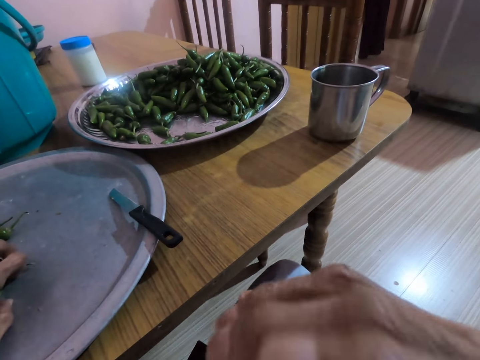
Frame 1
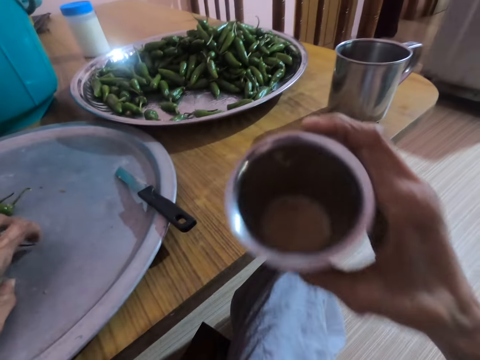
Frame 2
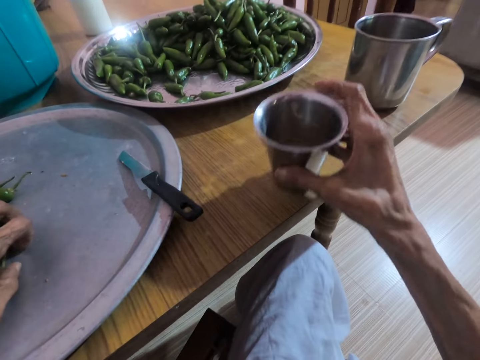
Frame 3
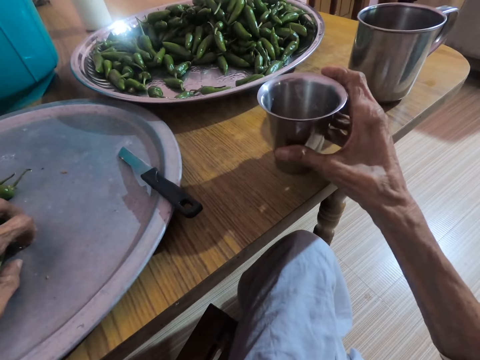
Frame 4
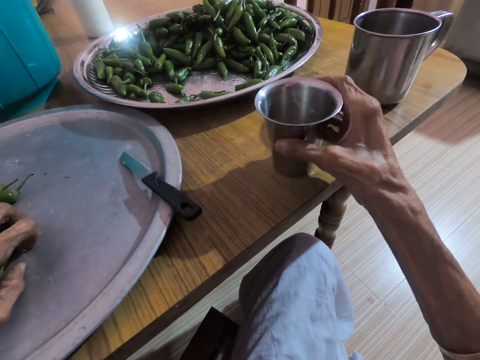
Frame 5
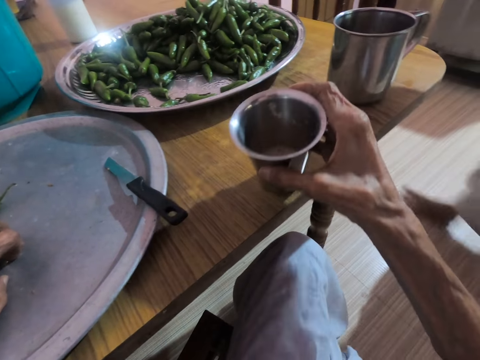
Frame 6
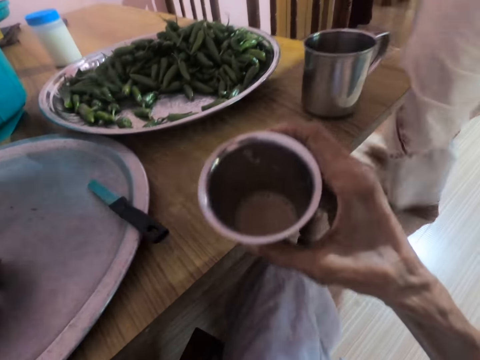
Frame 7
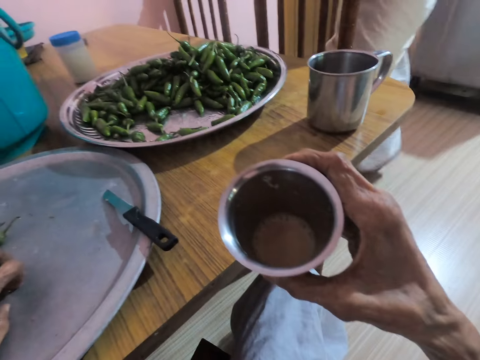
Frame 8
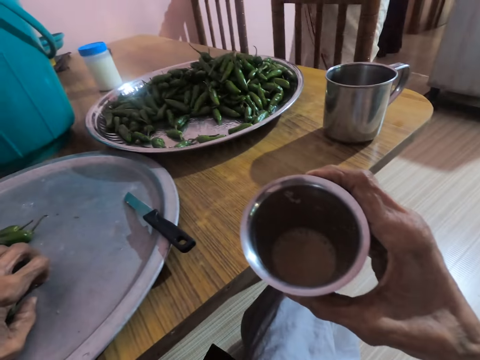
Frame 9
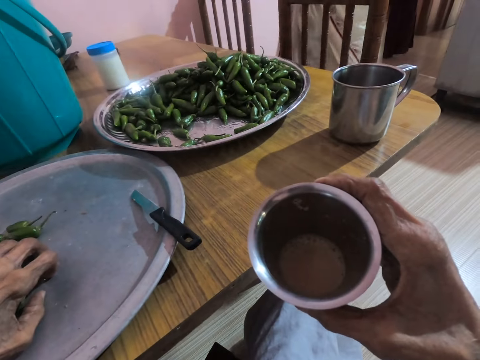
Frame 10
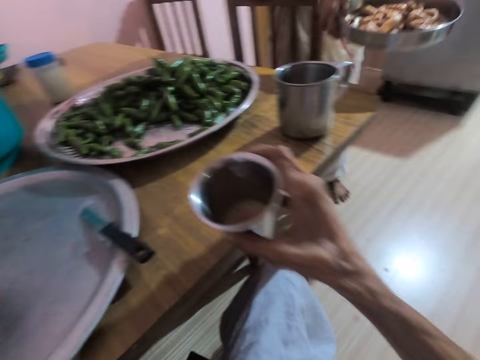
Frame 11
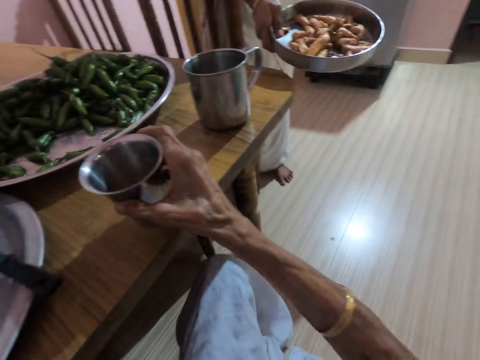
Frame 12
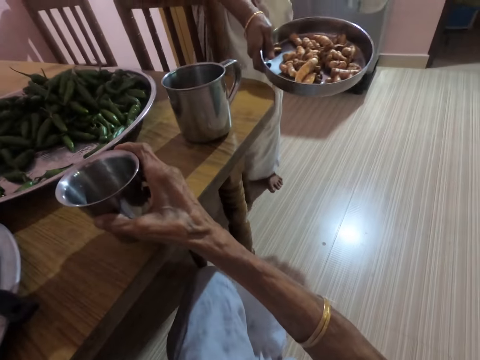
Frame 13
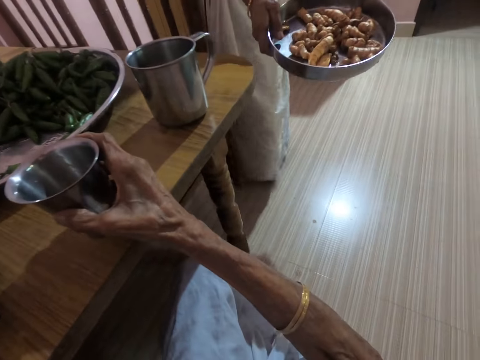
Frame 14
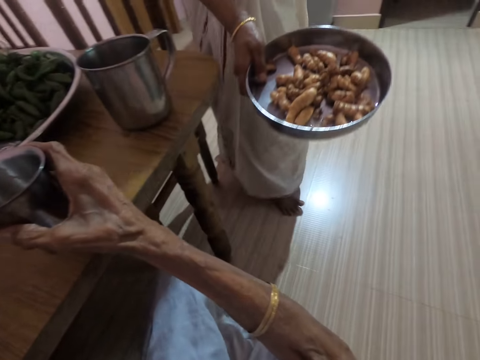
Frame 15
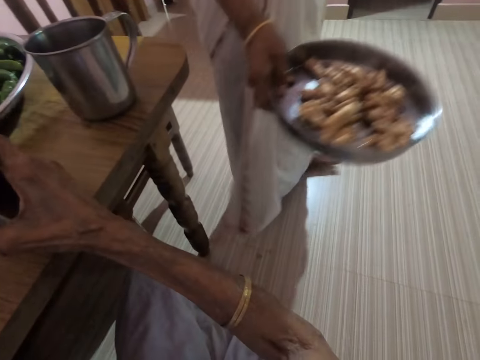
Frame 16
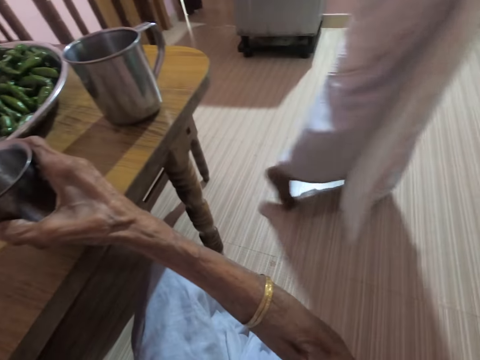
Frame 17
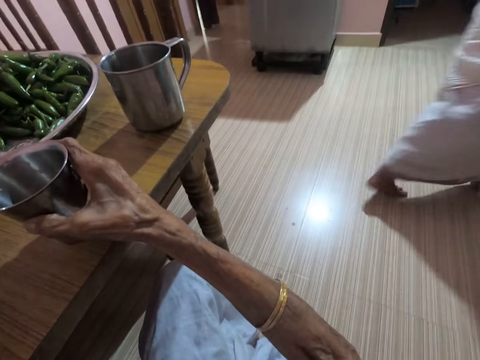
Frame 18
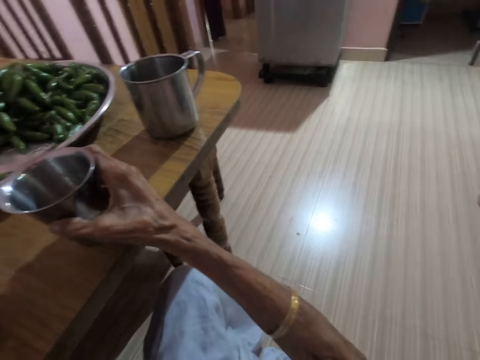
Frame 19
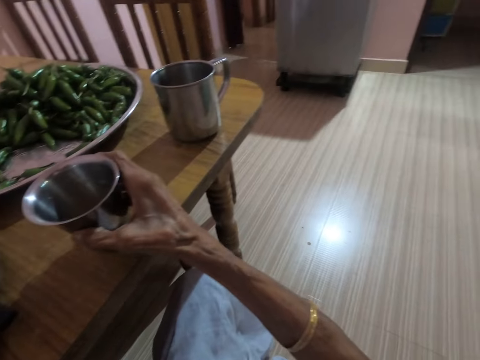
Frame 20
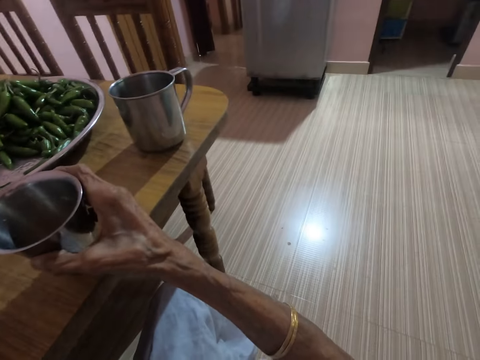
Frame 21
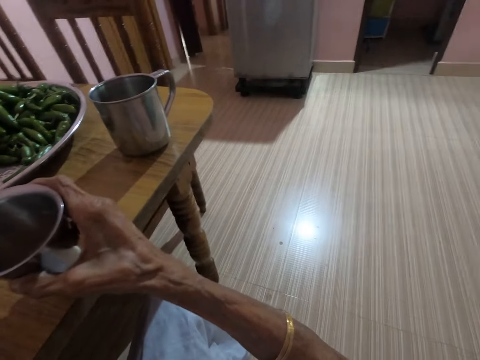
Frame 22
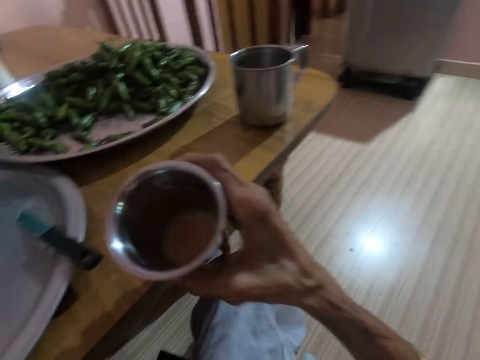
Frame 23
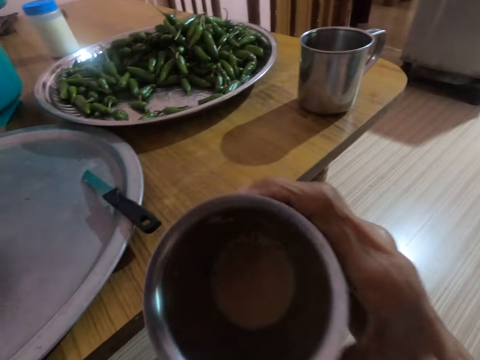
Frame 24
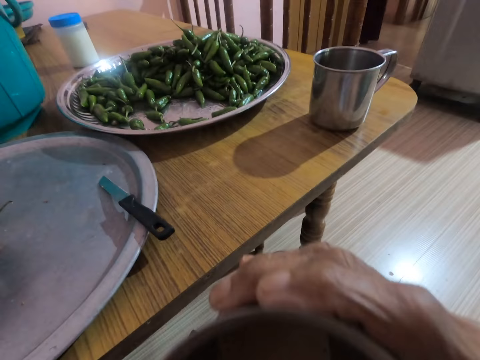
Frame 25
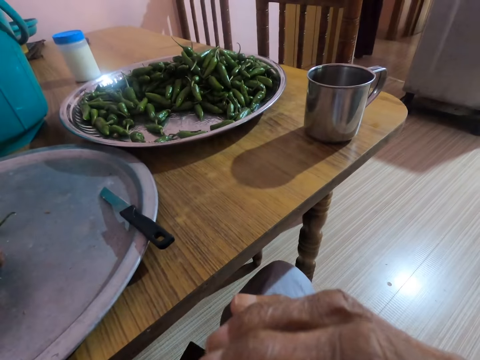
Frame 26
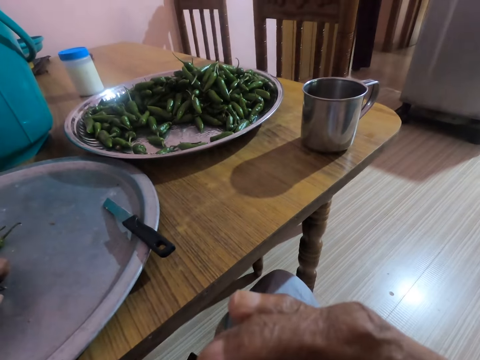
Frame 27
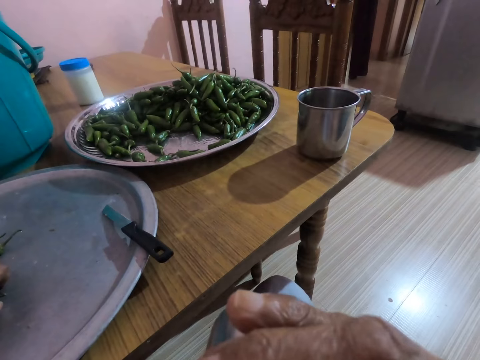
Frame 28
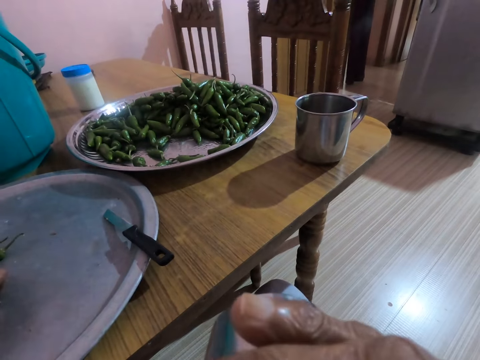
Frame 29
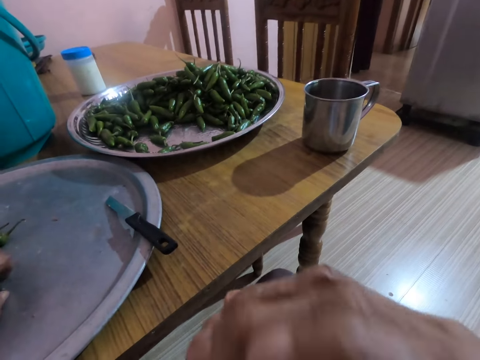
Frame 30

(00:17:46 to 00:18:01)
The camera wearer drops the cup on the table with her right hand. A lady walks around the room. The camera wearer picks the cup from the table with her right hand. She interacts with the lady. She drops the cup on the table with her right hand. The lady carries a plate in hand. The camera wearer picks the cup from the table with her right hand. She drinks yoghurt from the cup in her right hand.

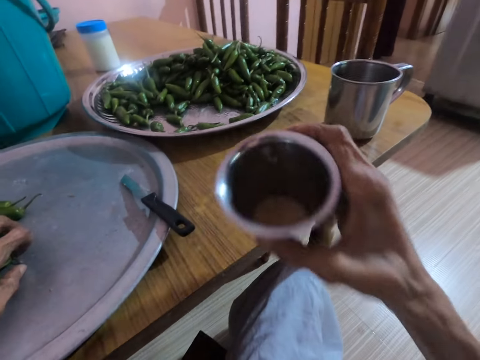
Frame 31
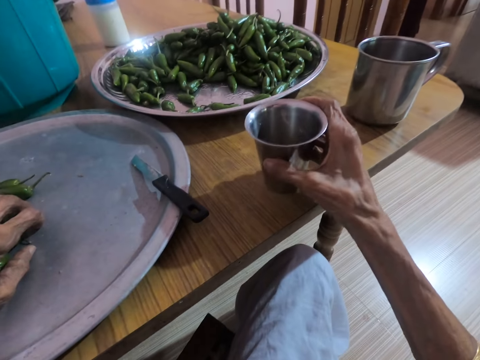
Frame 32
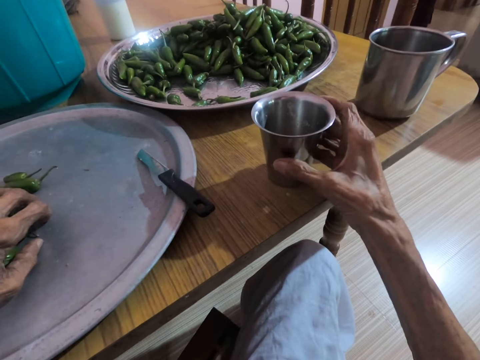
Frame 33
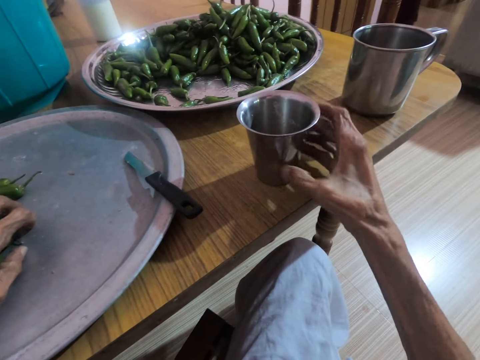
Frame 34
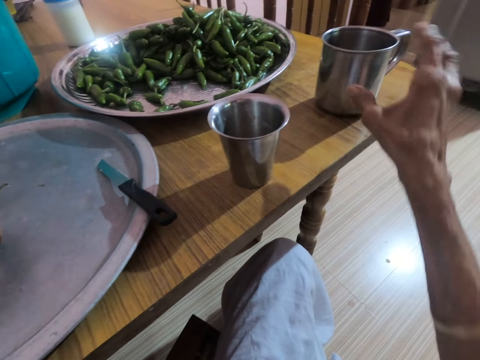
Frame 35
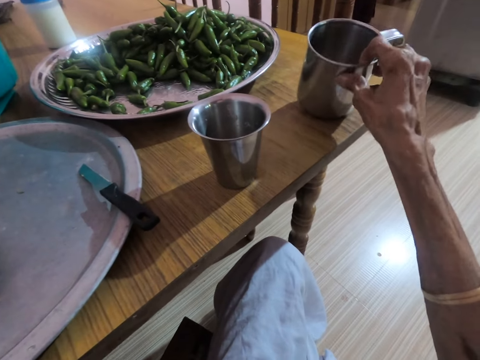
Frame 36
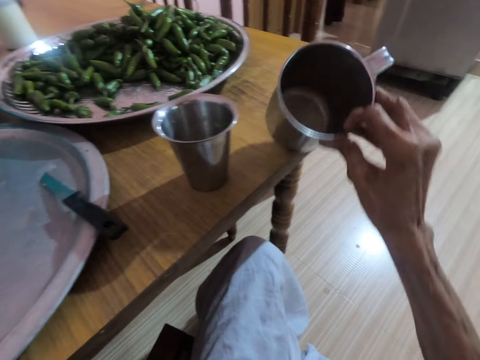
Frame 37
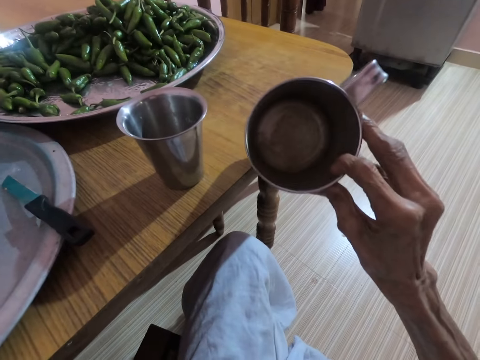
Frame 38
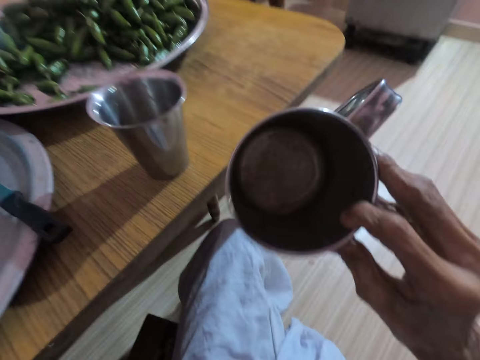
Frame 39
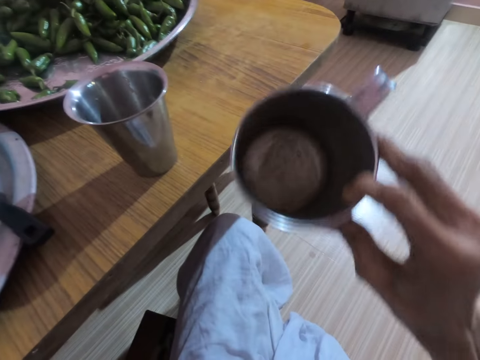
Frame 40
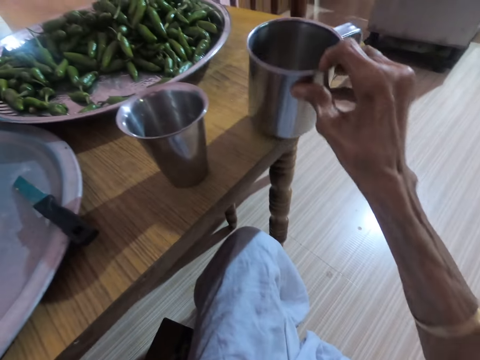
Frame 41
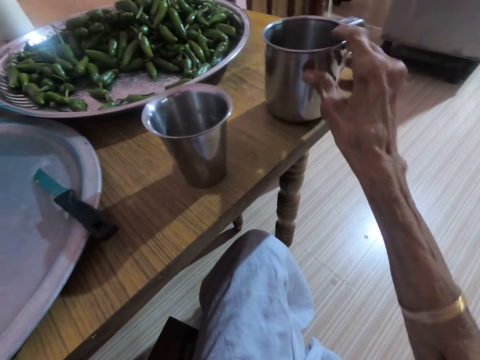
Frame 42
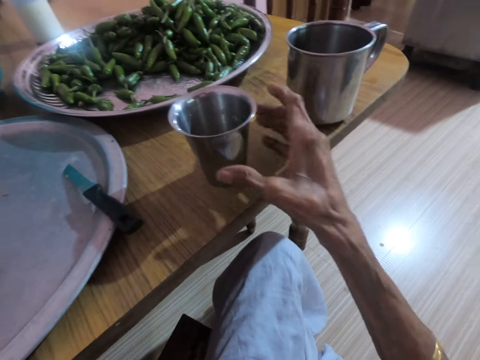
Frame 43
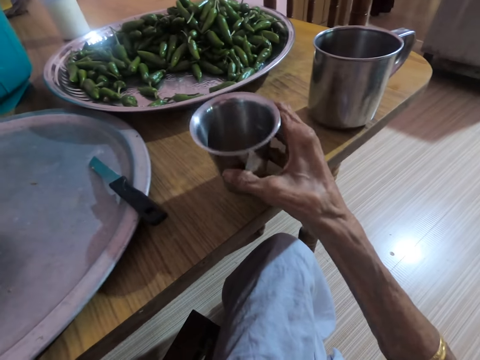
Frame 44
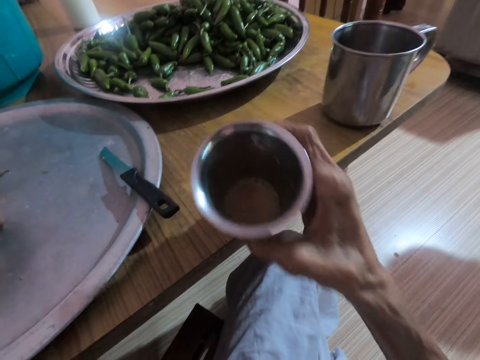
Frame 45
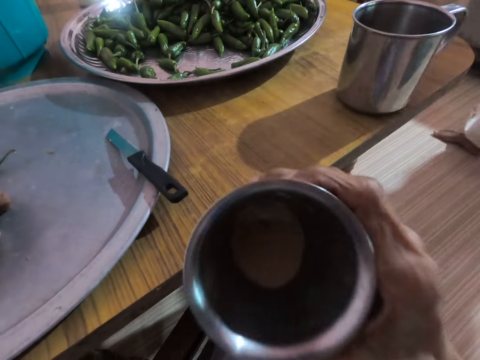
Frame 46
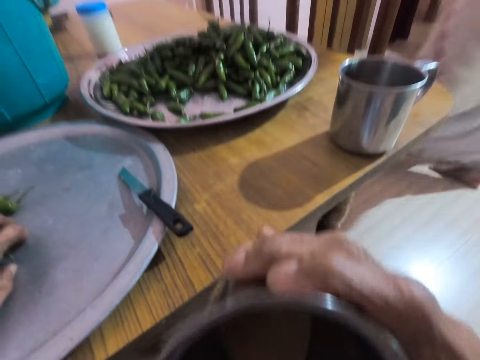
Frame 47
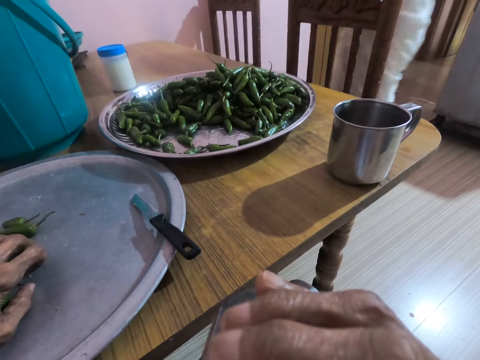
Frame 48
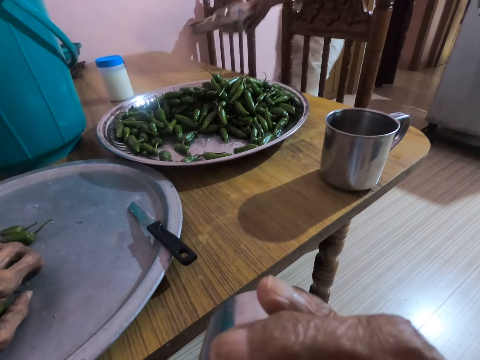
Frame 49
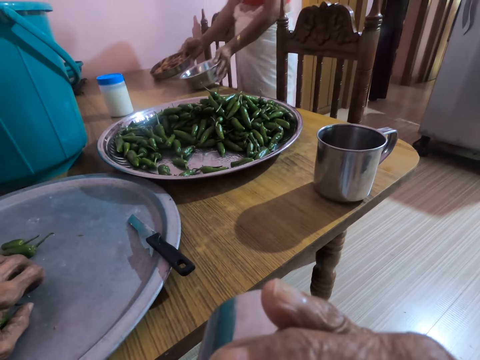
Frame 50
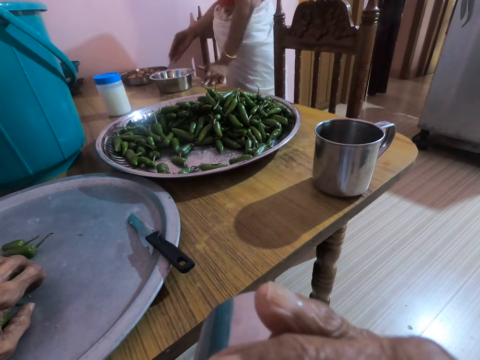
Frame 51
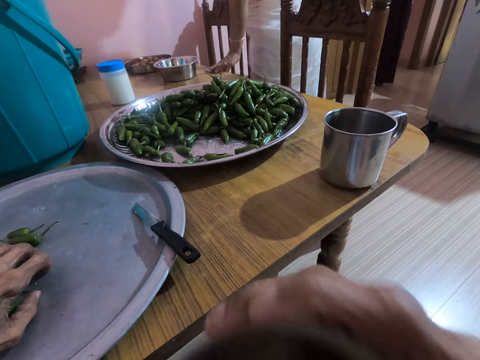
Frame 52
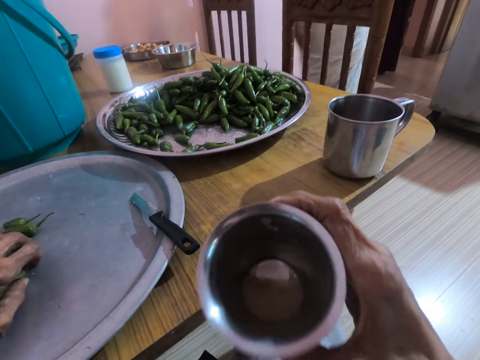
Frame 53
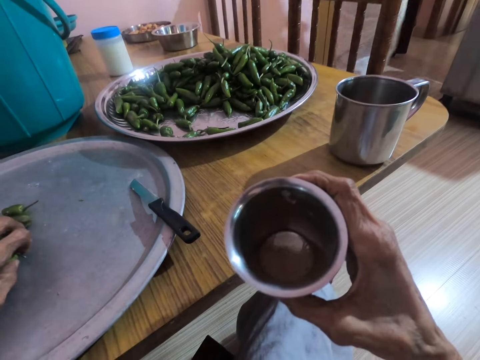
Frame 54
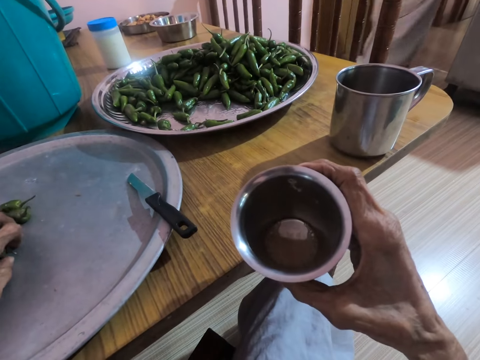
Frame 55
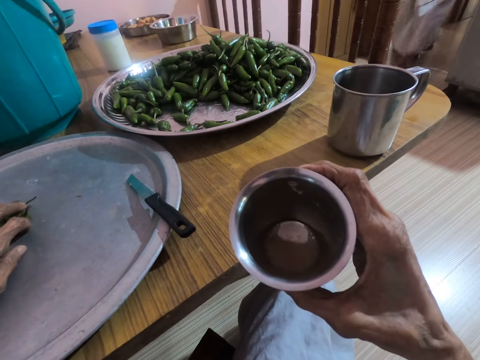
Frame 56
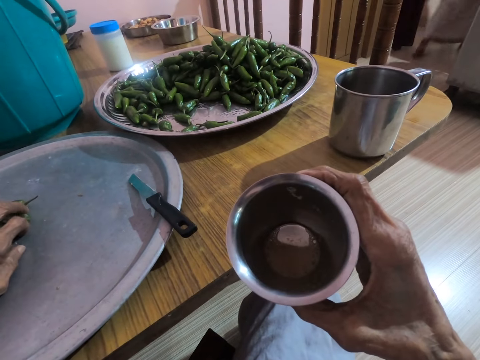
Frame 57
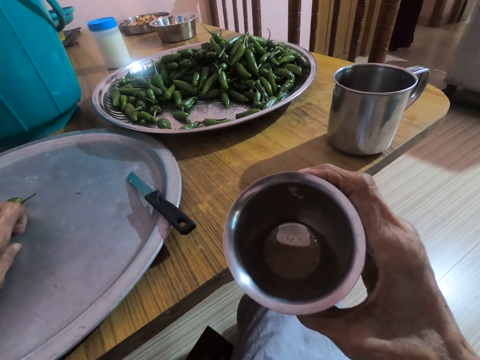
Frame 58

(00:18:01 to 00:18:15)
The camera wearer drops the cup on the table with her right hand. She picks the cup from the table with her right hand. She looks inside another cup on the table. She drops the cup on the table with her right hand. She picks the cup from the table with her right hand. She interacts with a woman. She drinks yoghurt from the cup in her right hand. The woman drops two stainless bowls and a plate on the dining table with both hands. The woman walks around the room. The woman walks around the house.
